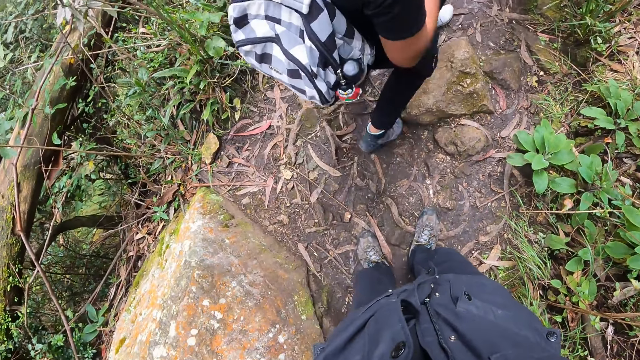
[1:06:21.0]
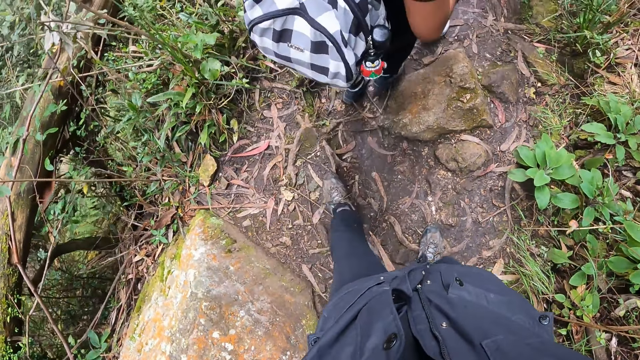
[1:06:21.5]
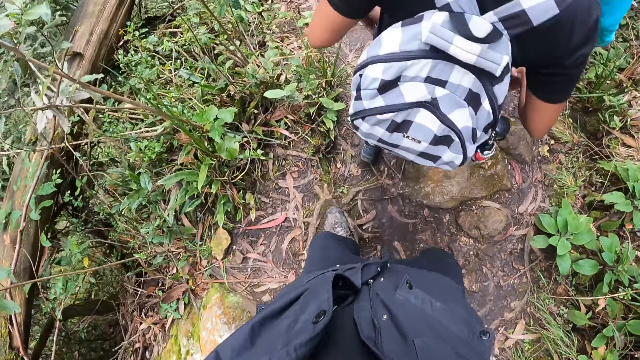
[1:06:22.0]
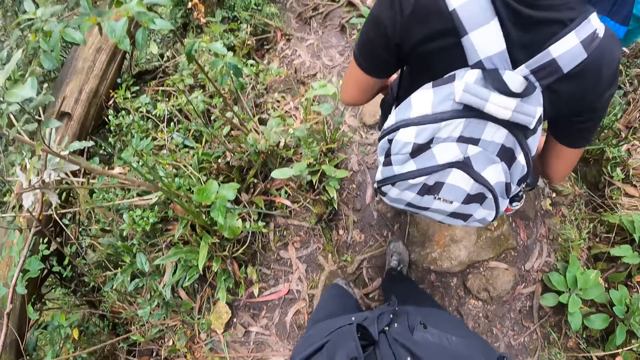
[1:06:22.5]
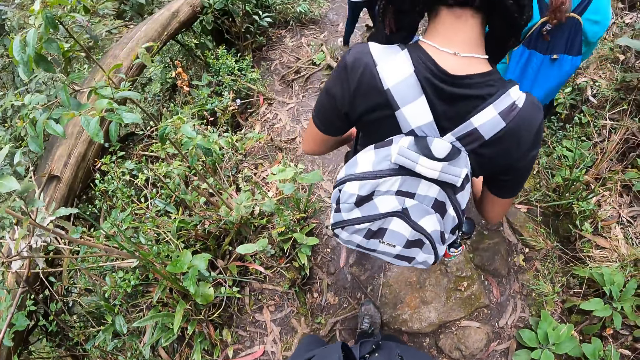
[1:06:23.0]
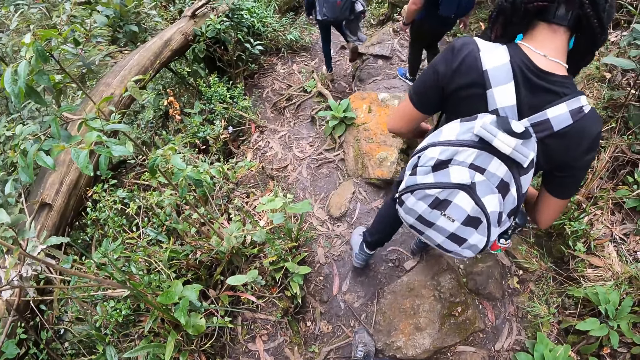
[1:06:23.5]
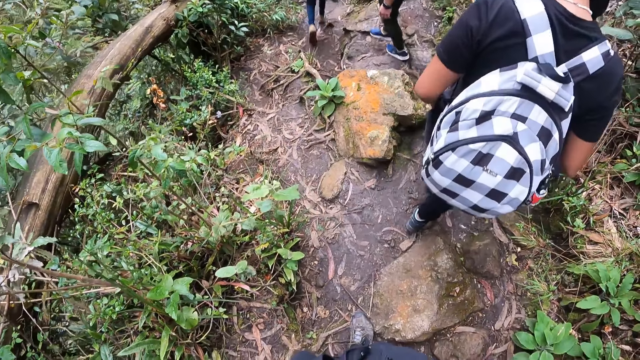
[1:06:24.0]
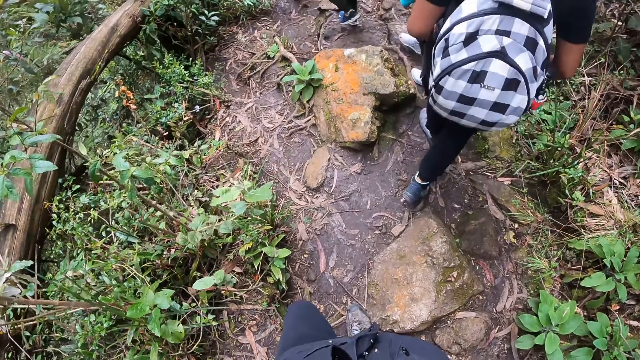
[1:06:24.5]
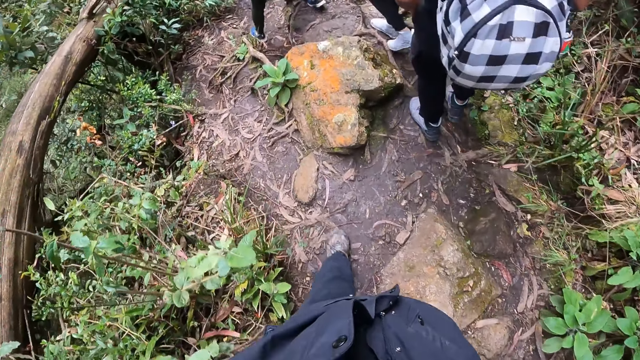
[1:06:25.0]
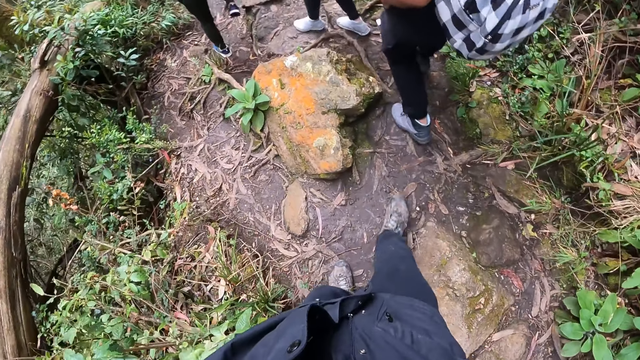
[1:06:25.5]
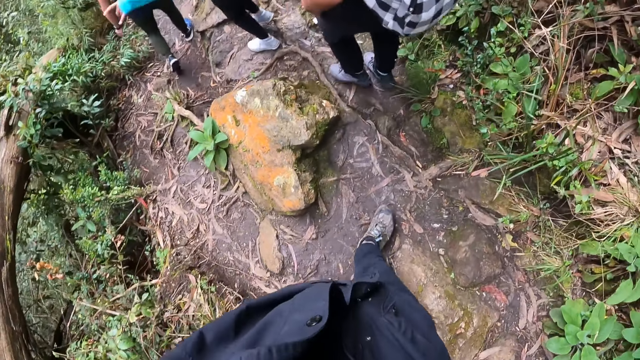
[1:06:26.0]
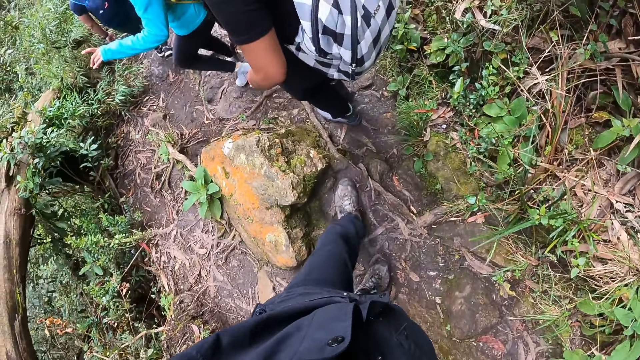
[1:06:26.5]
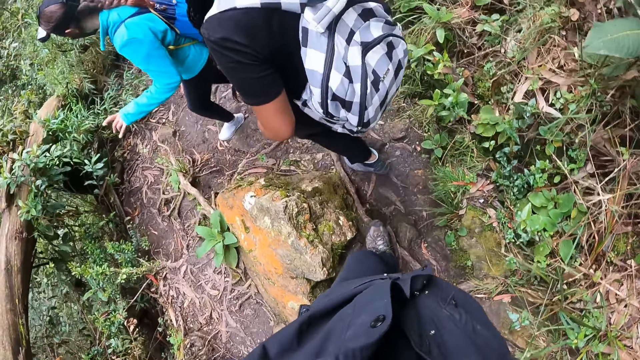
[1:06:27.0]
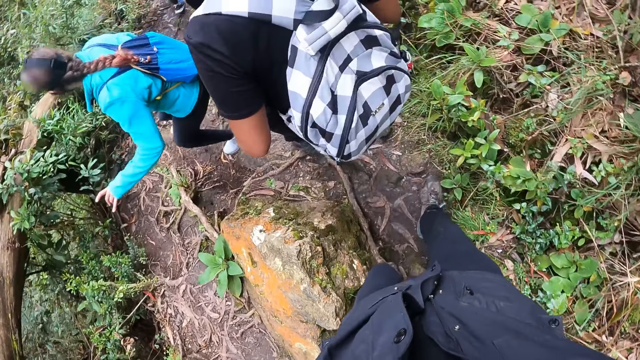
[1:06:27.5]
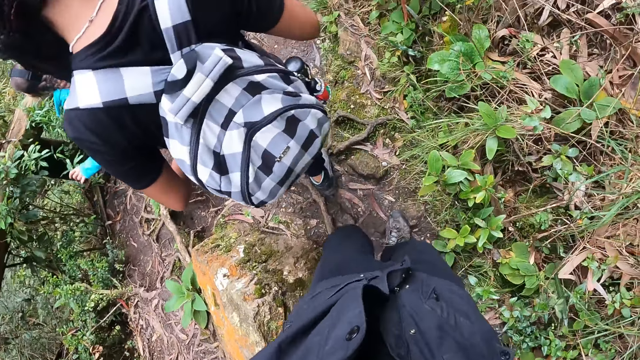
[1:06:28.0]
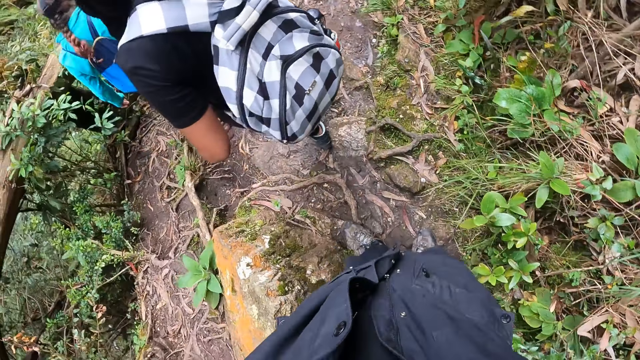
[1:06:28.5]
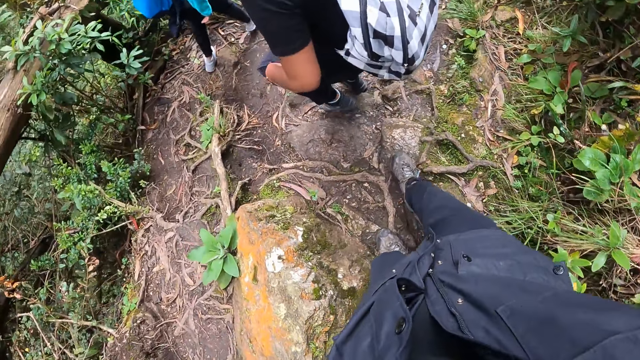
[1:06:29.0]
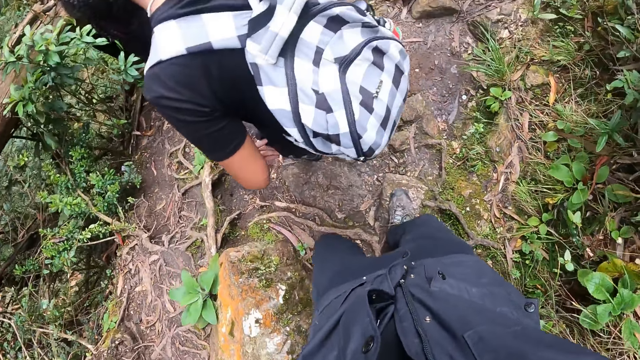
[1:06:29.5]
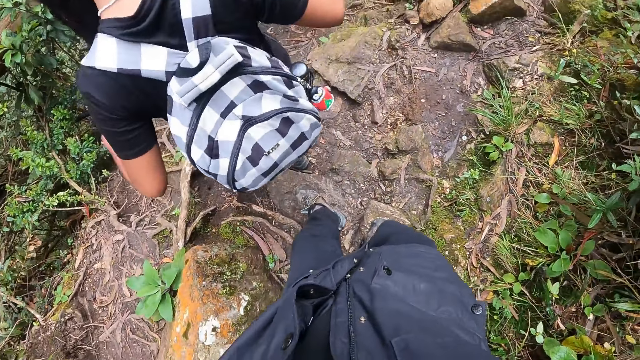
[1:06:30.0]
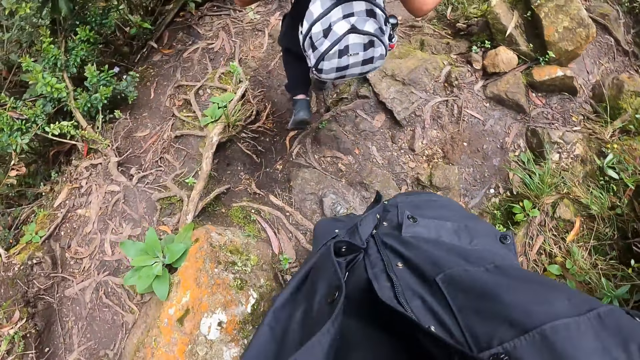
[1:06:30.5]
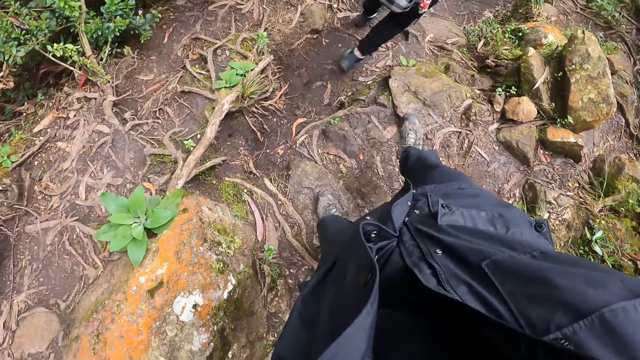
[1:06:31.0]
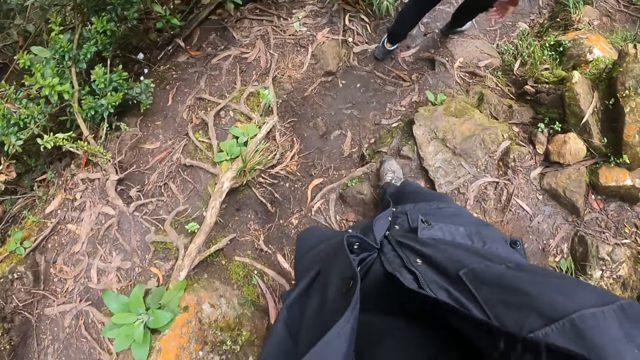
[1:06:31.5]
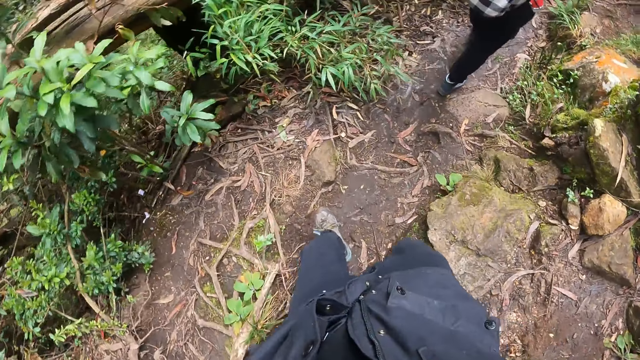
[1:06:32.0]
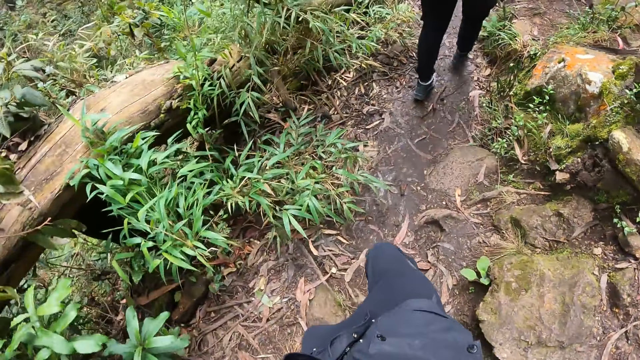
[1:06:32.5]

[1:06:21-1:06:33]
A person walks in a forest. The camera wearer walks in the forest.

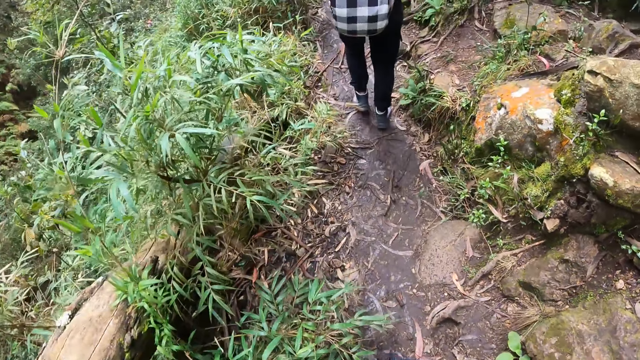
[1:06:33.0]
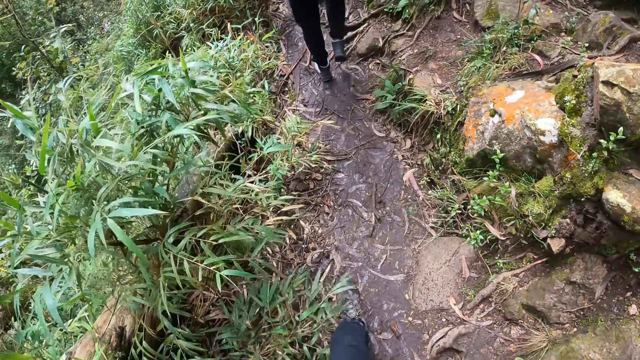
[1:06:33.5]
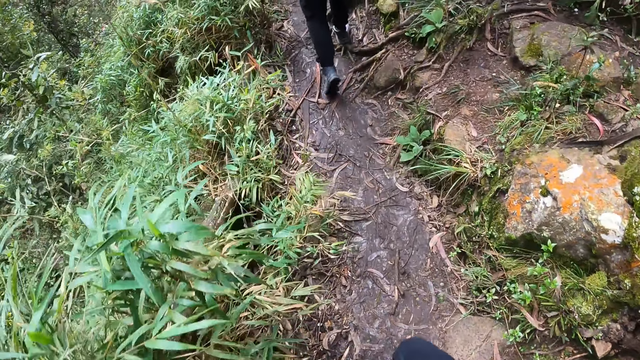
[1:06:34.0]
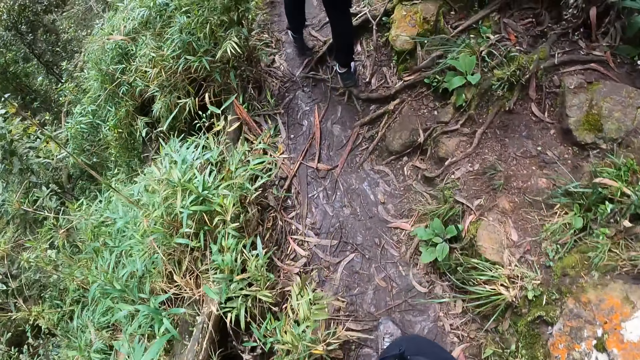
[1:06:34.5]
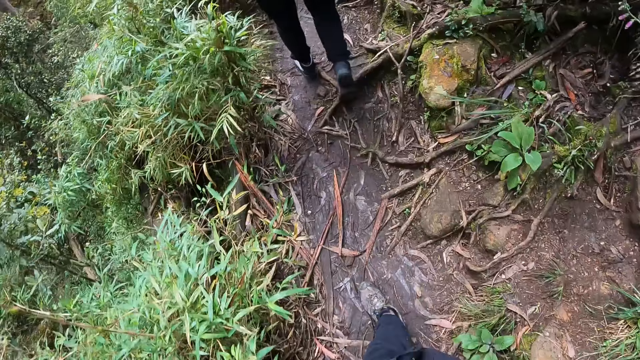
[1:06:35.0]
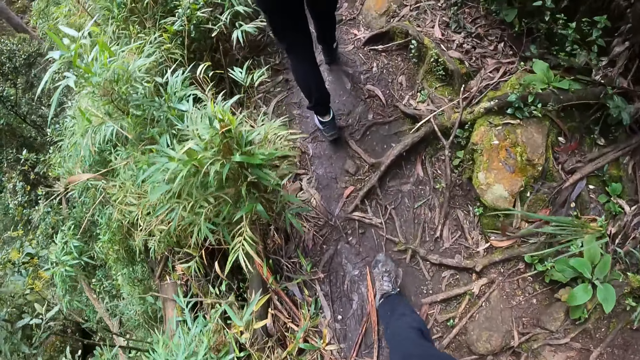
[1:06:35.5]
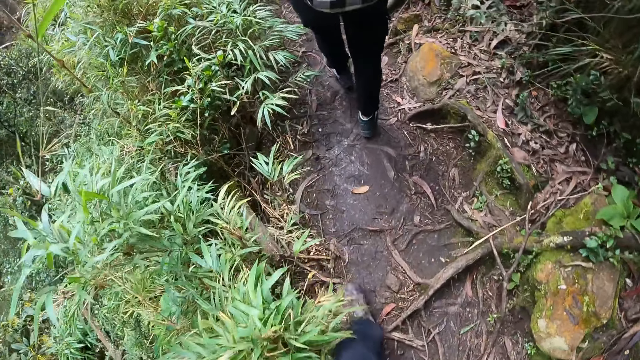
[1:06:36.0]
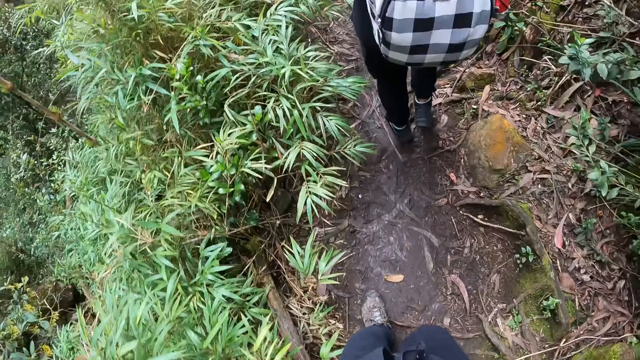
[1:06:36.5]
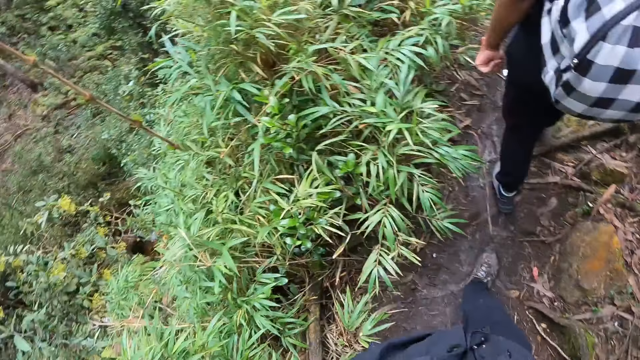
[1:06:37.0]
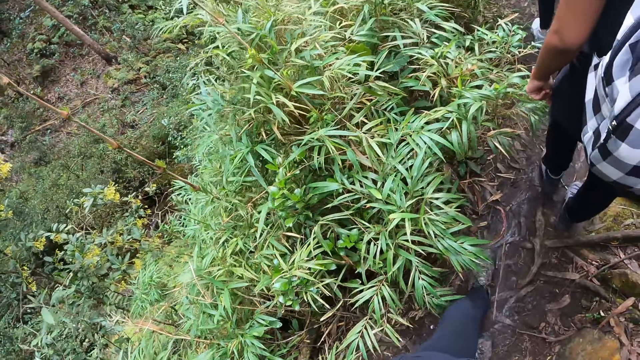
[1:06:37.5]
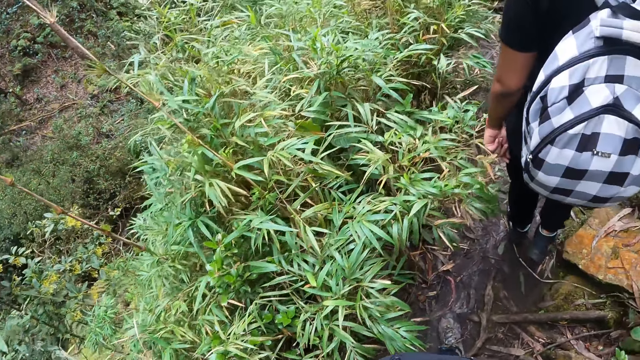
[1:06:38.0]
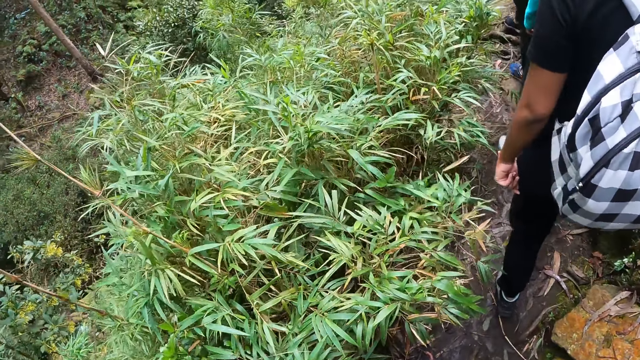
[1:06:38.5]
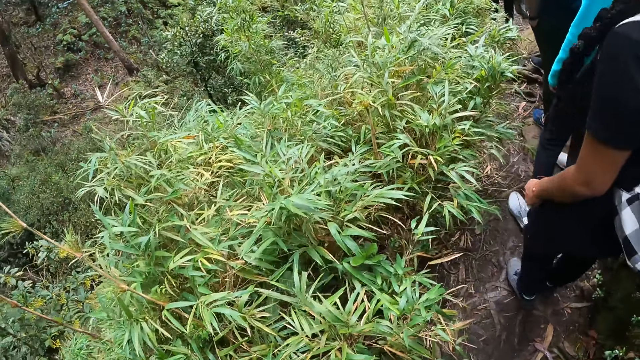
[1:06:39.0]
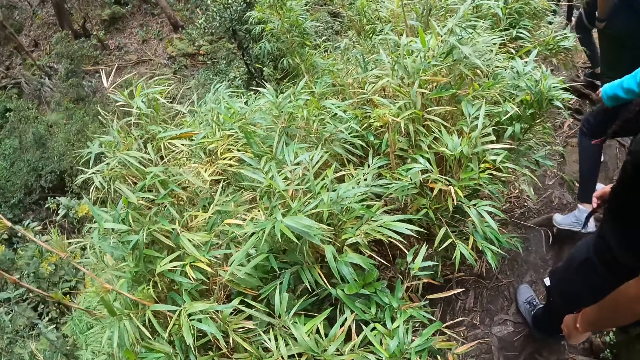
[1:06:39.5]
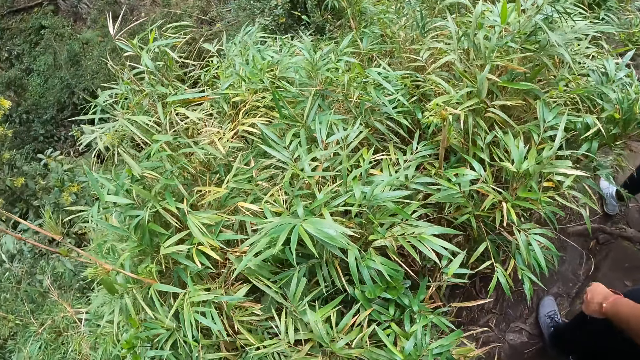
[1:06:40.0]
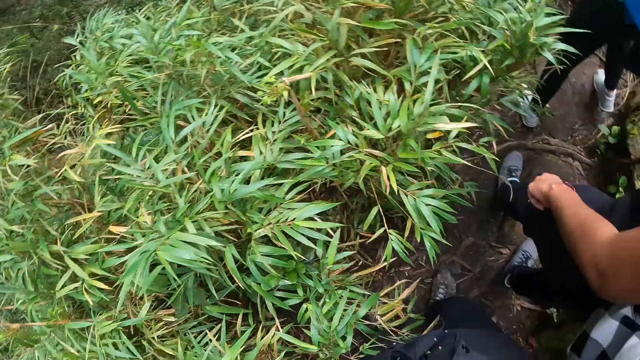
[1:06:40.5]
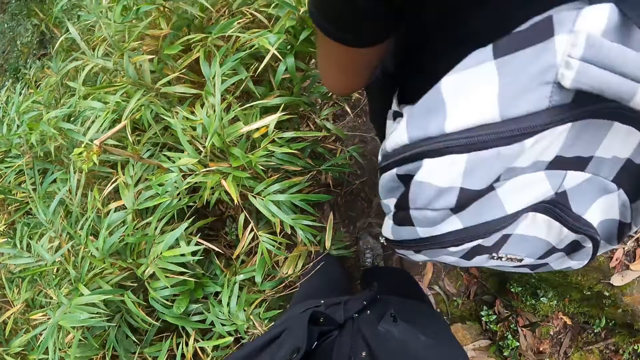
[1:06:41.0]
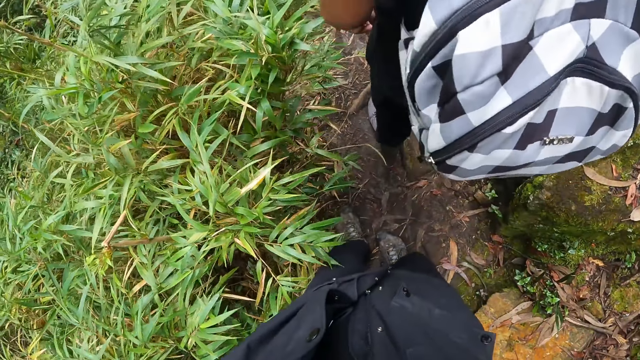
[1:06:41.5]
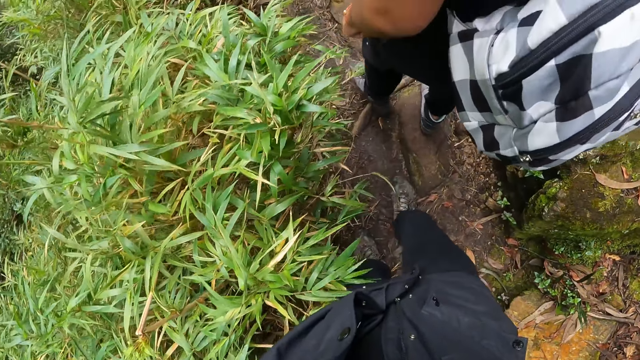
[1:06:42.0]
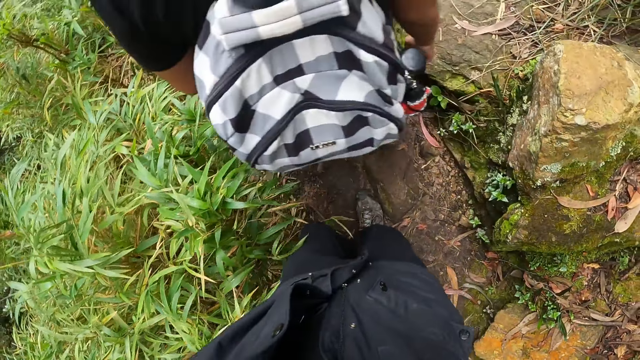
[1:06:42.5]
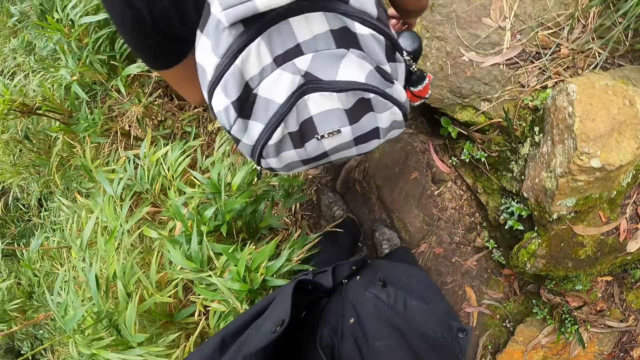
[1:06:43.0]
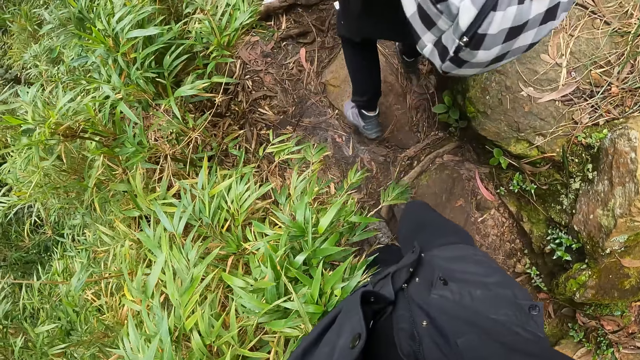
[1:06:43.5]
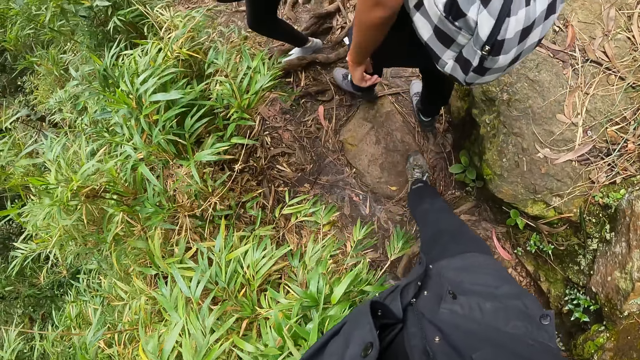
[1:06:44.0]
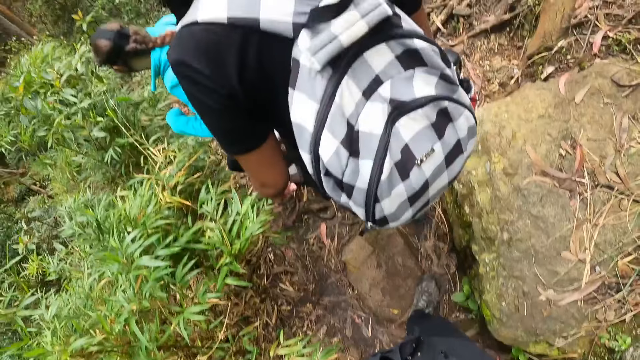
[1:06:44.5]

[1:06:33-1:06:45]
The camera wearer looks around. A person walks in the forest. The camera wearer walks in the forest.
